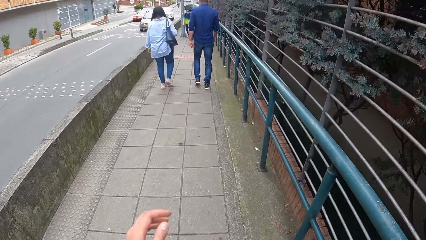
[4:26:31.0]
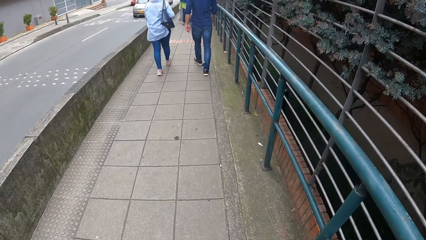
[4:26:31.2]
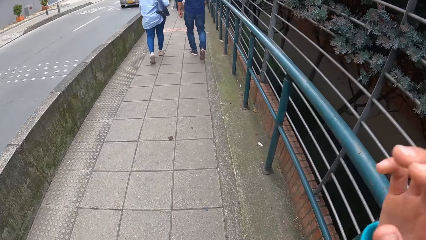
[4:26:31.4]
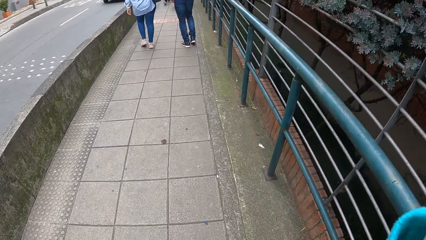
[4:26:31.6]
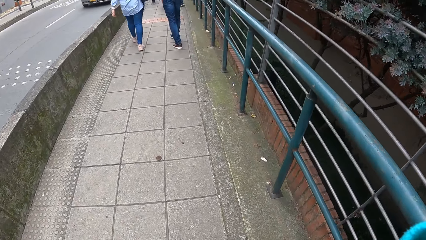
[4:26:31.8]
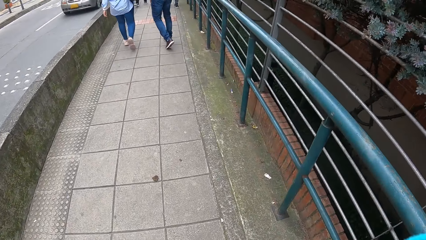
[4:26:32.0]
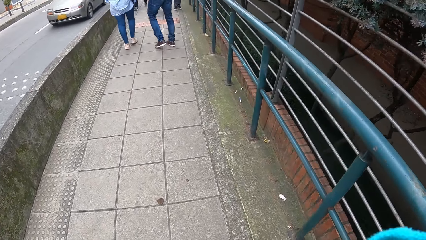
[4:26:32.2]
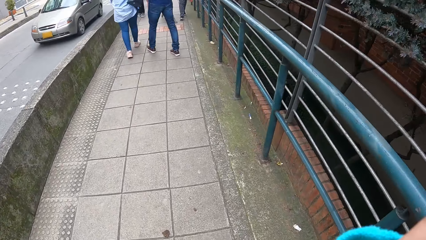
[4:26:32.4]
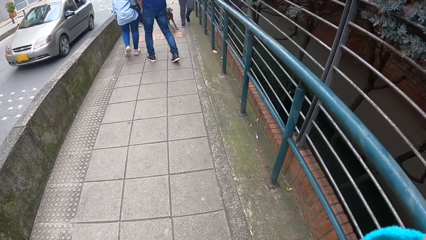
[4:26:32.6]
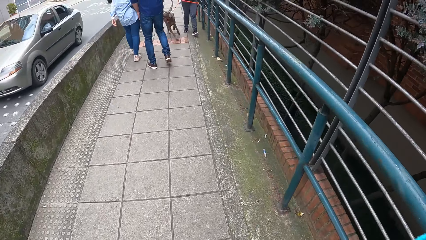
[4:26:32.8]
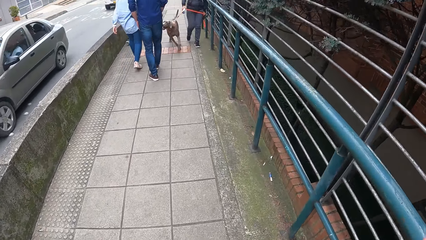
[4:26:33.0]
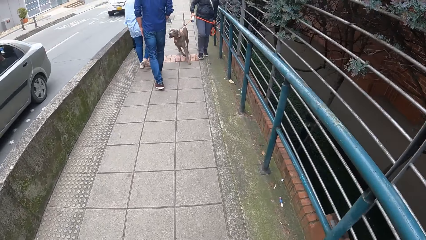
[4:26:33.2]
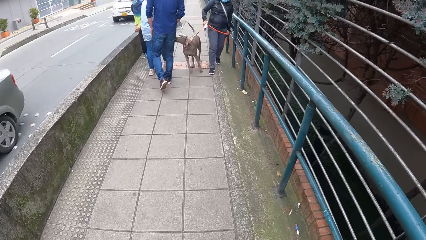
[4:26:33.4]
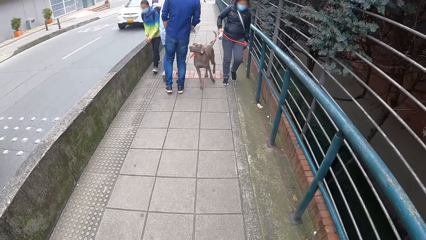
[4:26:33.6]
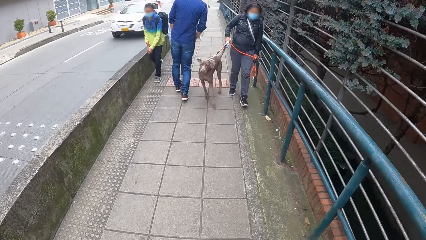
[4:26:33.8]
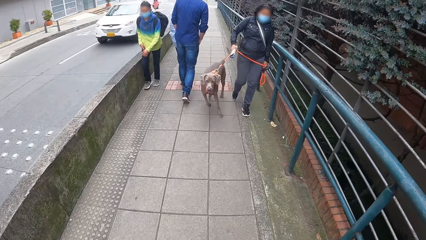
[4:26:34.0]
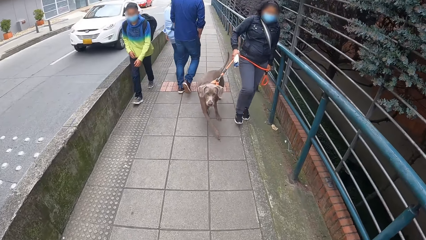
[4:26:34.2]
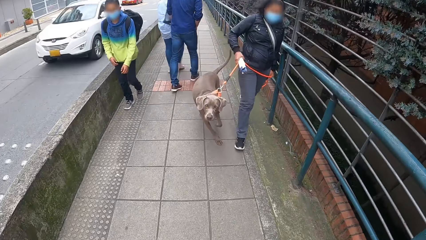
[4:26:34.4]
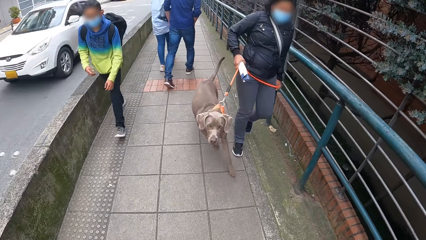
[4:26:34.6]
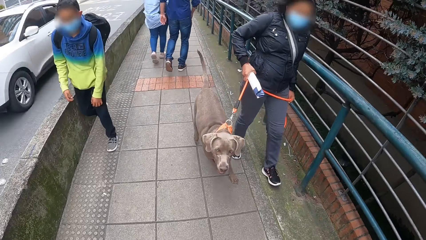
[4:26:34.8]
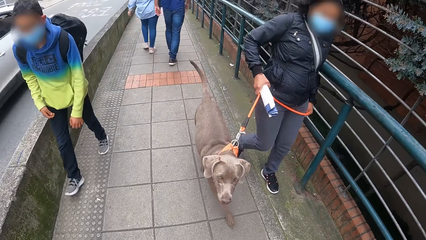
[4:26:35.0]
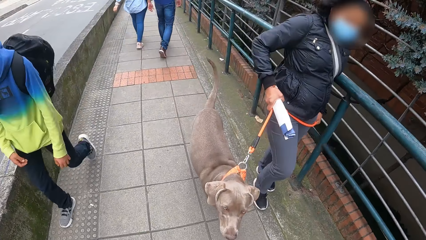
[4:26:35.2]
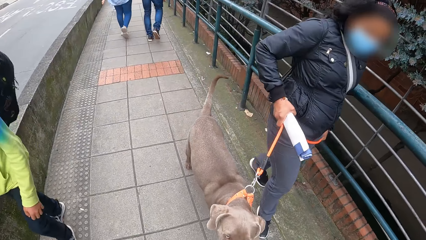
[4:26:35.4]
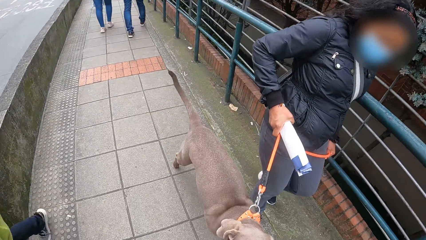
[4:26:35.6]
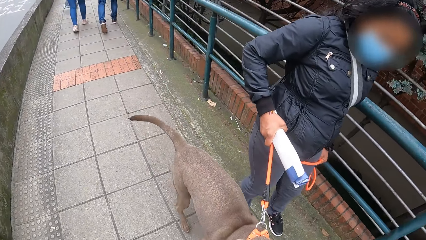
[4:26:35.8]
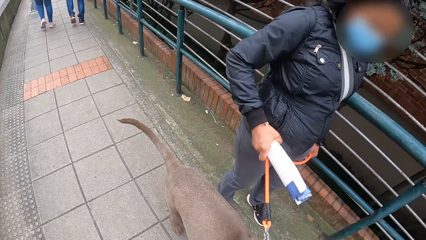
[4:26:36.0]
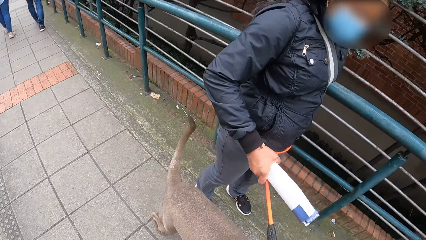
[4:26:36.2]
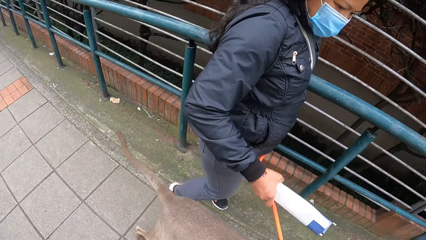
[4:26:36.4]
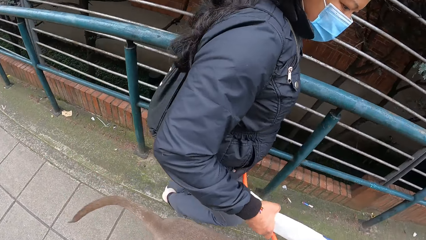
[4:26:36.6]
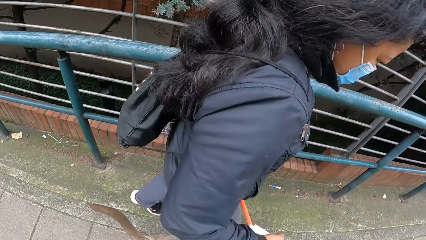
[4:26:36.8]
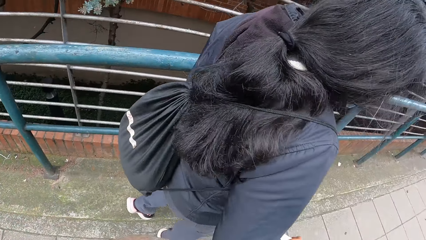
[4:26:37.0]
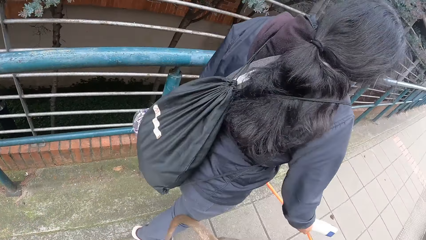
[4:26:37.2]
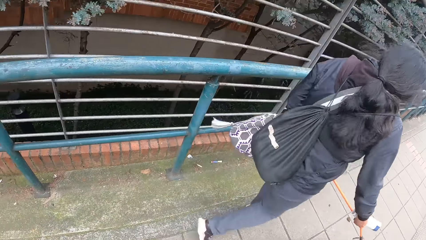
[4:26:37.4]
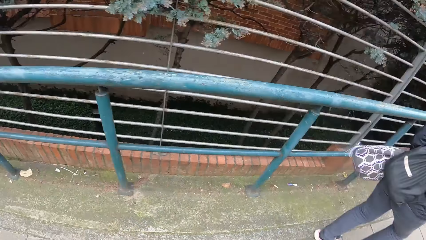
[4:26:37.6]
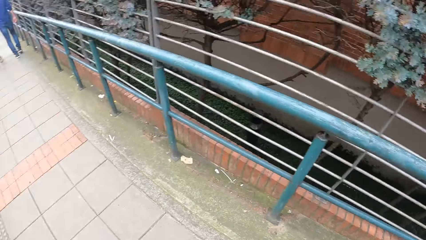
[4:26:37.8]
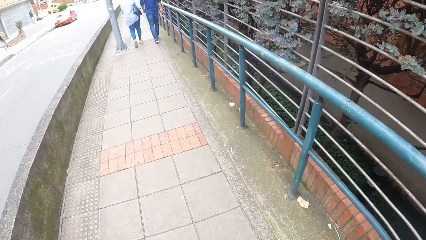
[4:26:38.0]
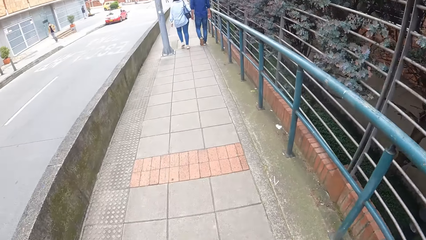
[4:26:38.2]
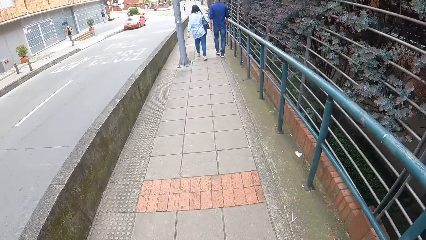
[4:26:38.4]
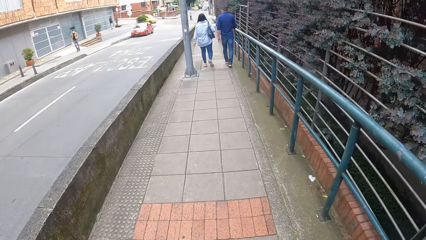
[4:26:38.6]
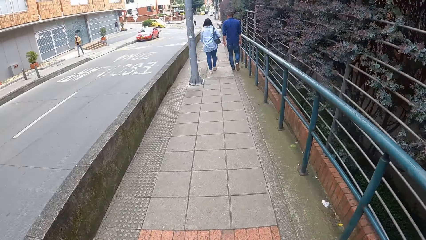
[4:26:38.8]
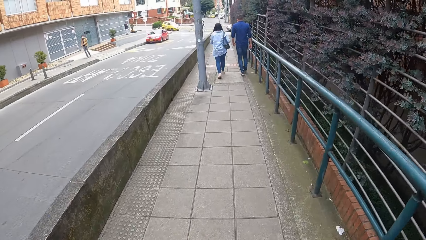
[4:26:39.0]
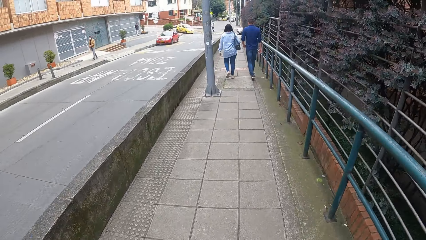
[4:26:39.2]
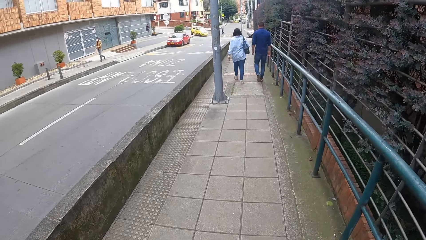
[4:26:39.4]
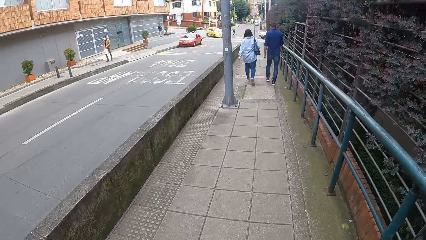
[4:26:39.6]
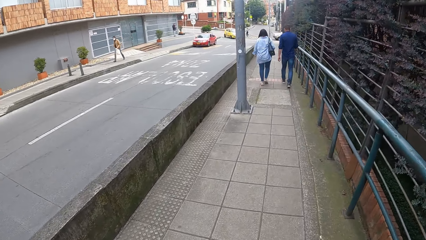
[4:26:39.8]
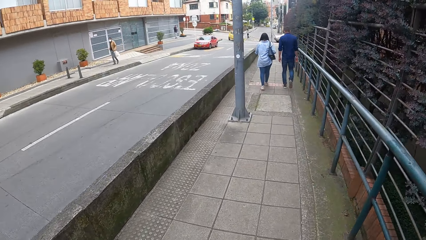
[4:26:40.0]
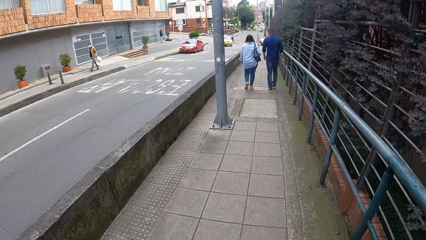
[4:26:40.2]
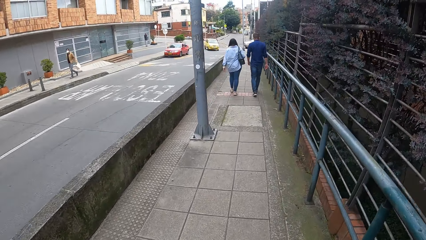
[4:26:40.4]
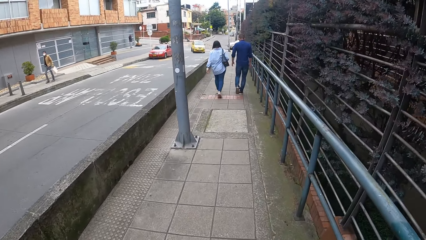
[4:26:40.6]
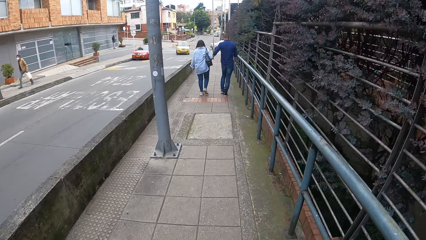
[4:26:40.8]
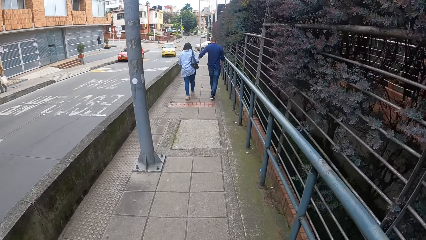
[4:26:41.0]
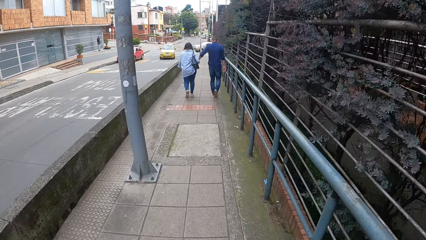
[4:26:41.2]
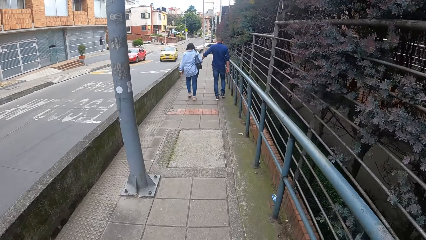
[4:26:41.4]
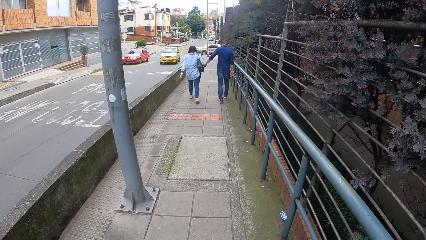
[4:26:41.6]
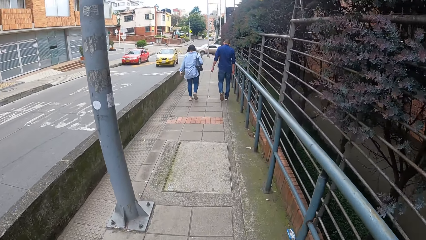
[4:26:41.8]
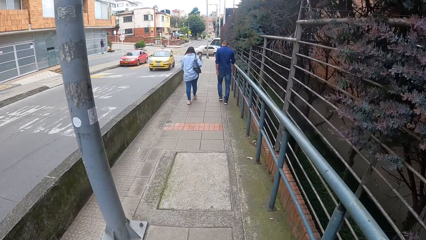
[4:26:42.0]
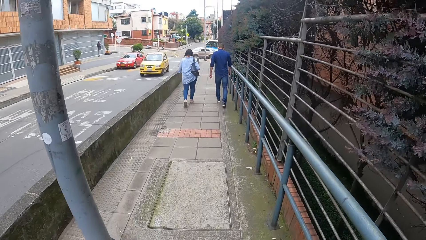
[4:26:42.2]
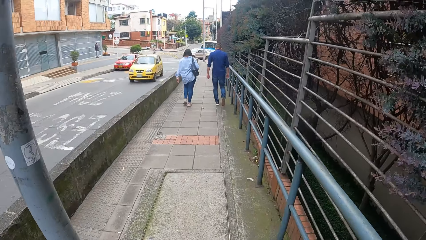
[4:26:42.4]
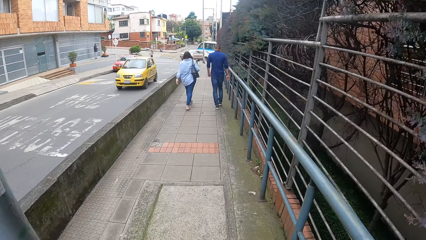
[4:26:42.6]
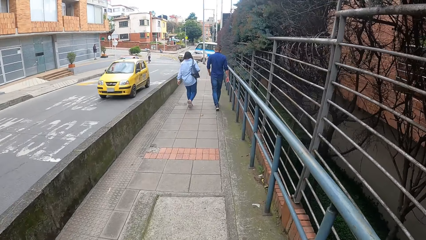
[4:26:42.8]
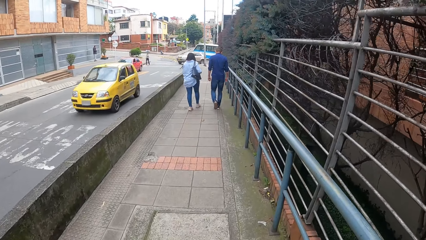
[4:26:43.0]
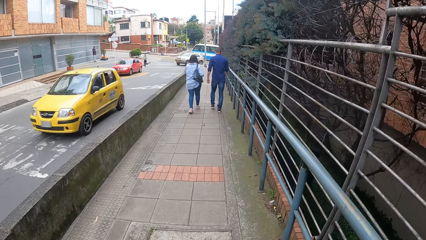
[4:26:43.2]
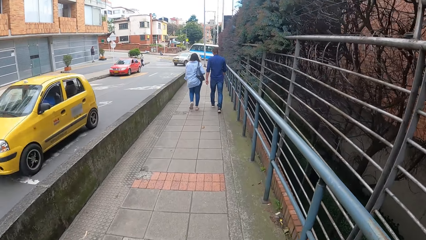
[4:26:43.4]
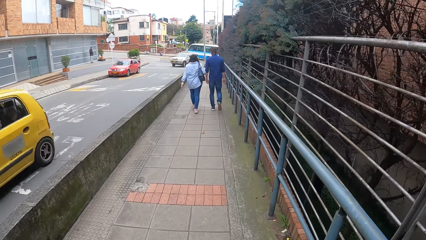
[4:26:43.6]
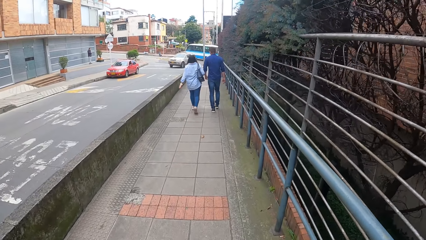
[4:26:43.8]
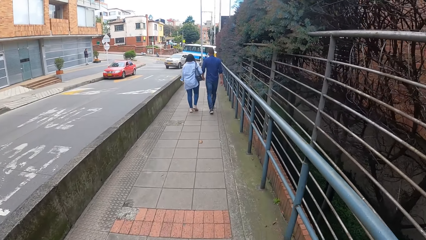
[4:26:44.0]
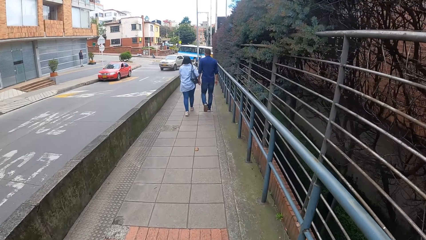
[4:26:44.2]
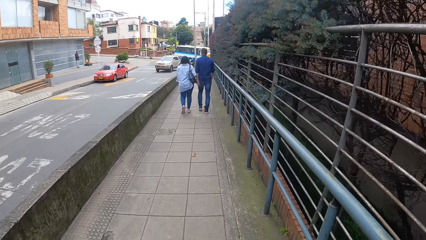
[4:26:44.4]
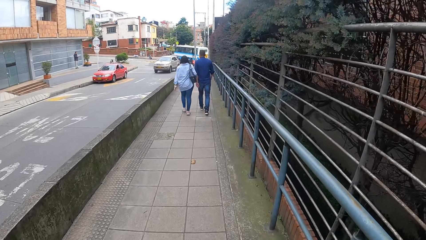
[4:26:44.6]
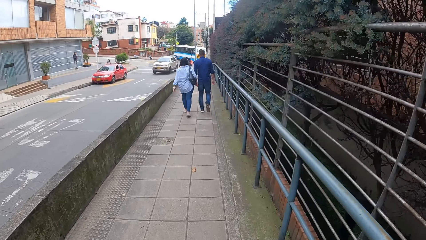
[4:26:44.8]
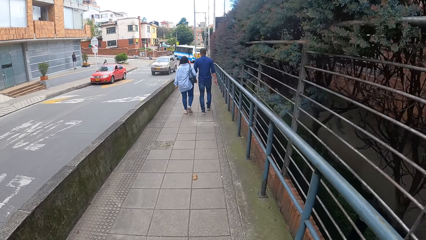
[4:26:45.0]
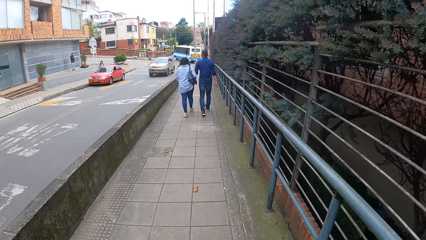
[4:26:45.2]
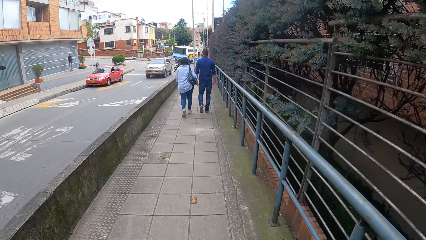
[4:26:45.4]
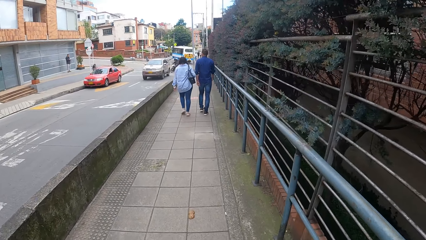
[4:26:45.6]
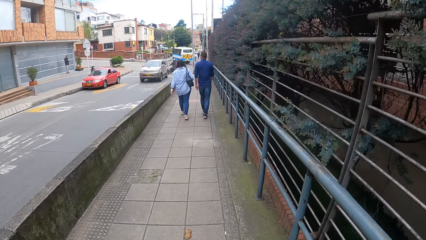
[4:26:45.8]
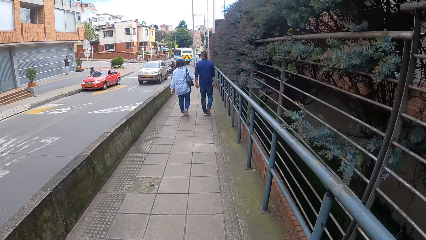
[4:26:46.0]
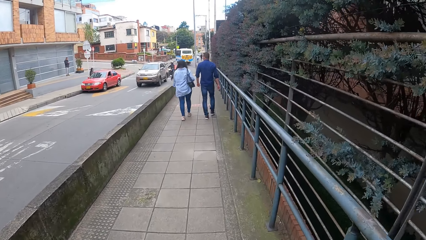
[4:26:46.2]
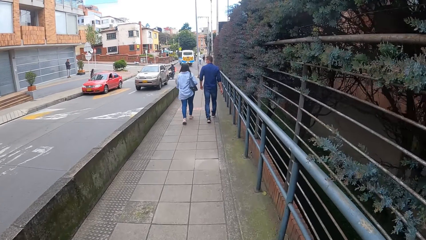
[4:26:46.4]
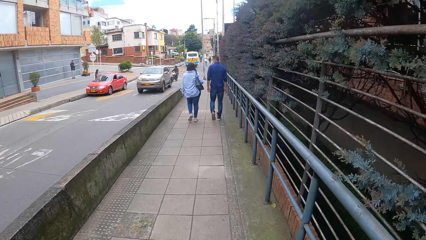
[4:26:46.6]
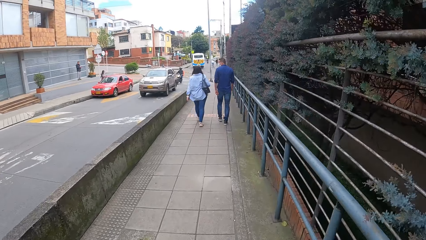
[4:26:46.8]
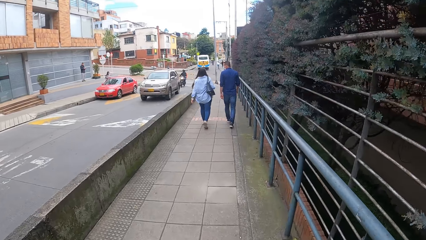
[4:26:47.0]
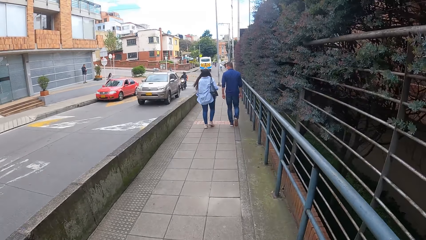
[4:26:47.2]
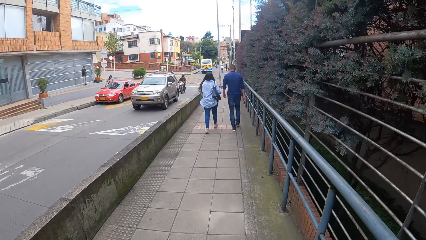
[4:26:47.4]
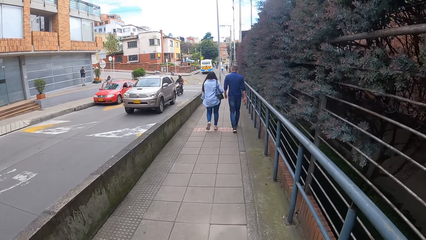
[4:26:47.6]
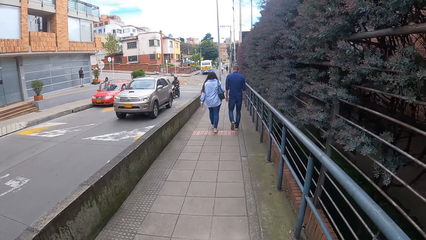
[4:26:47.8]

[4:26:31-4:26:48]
The camera wearer touches her face with her left hand. She touches her face with her right hand. A brown car drives past her. A woman walks a dog with a leash in both hands. A boy walks past the camera wearer. The dog walks past the camera wearer. The woman walks past the camera wearer. A yellow car drives past the camera wearer.
